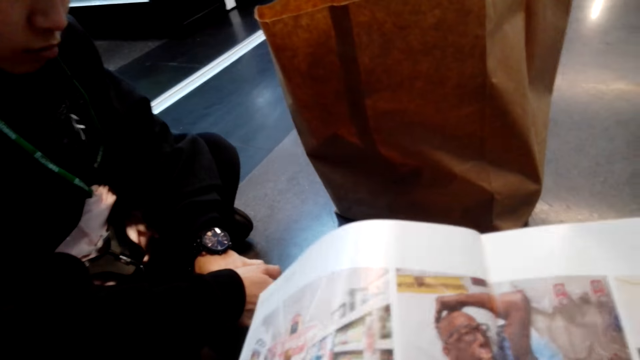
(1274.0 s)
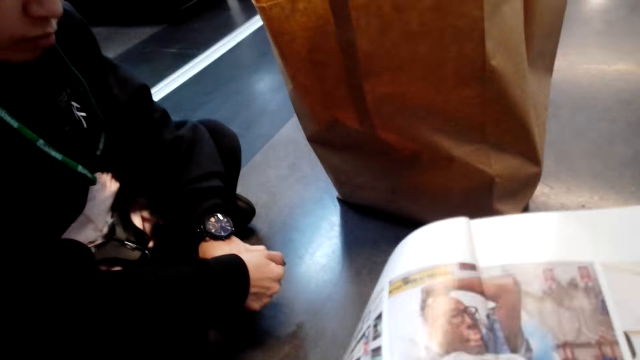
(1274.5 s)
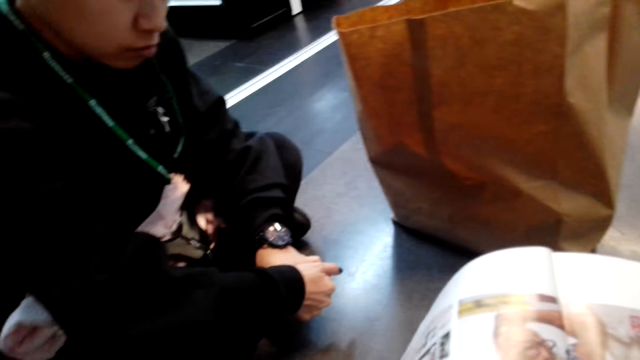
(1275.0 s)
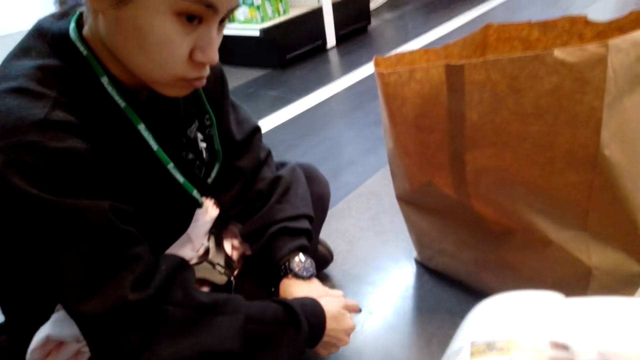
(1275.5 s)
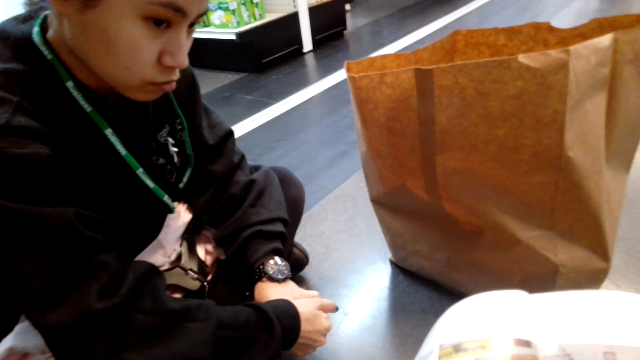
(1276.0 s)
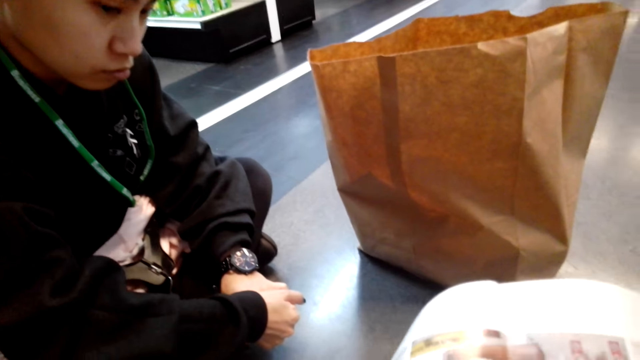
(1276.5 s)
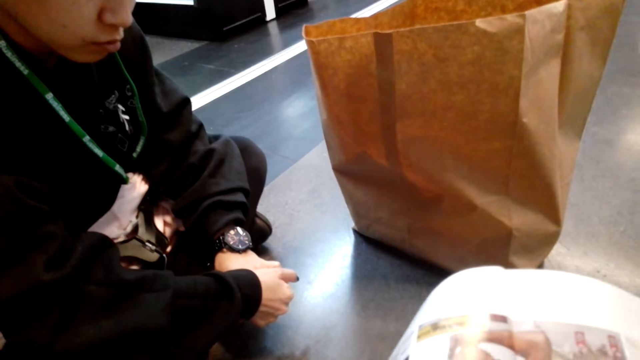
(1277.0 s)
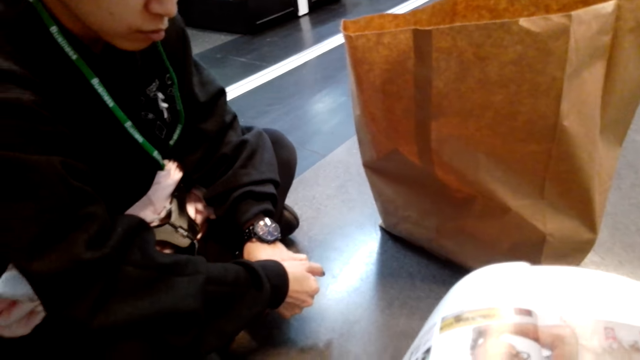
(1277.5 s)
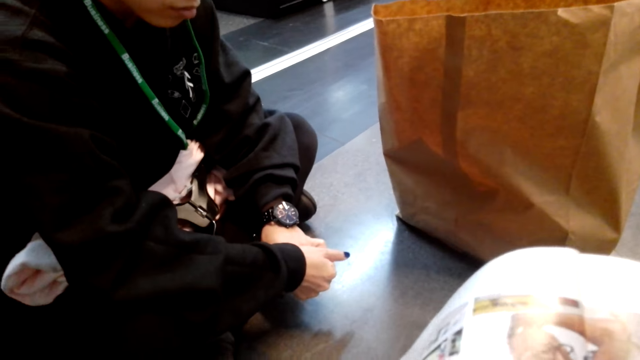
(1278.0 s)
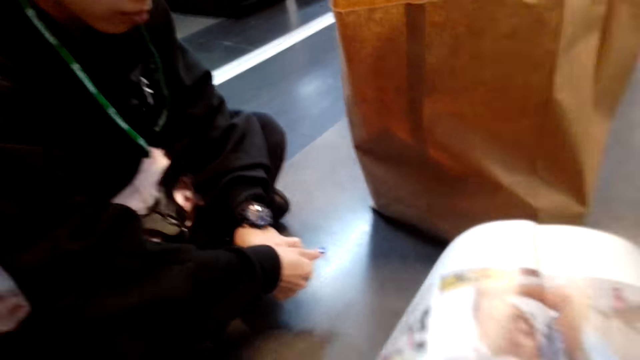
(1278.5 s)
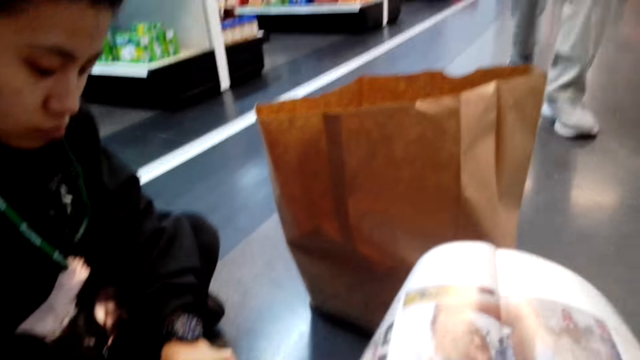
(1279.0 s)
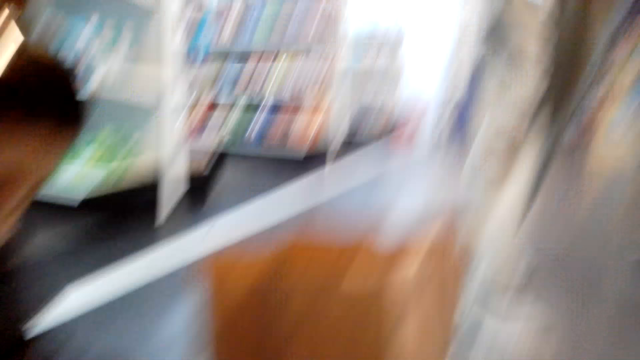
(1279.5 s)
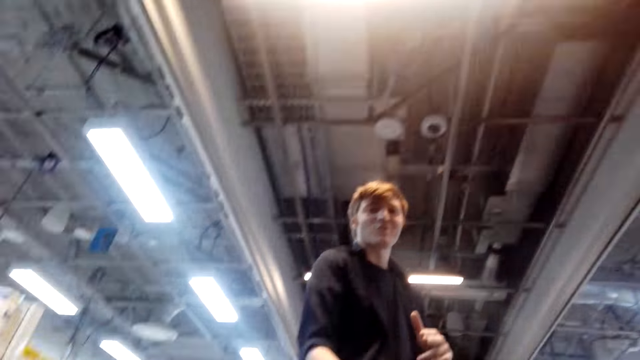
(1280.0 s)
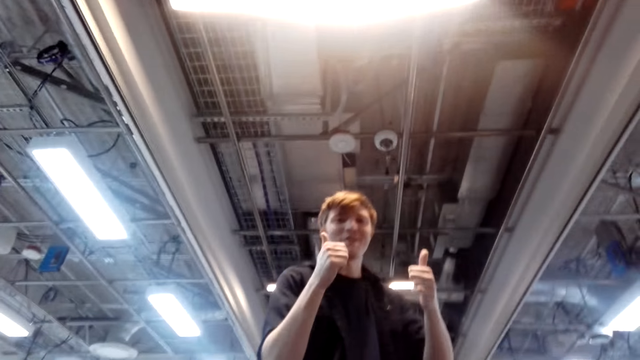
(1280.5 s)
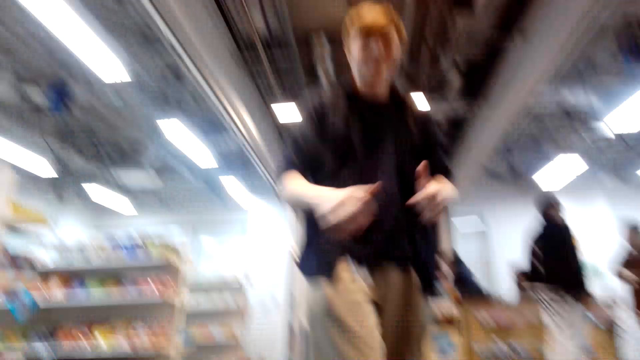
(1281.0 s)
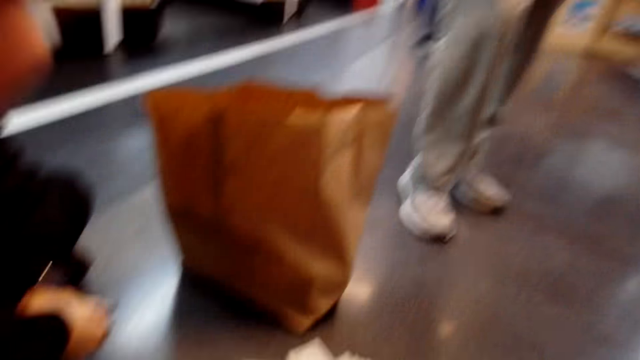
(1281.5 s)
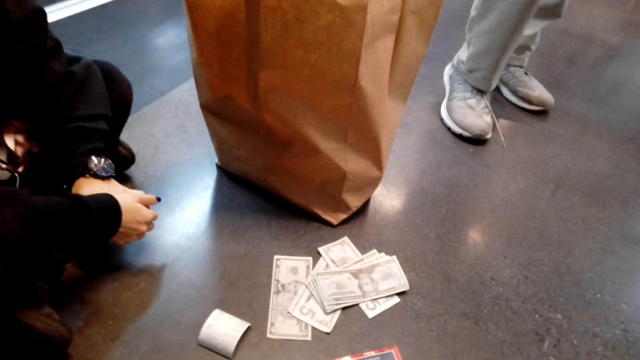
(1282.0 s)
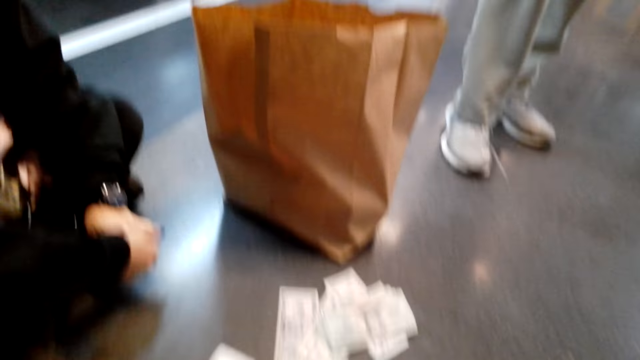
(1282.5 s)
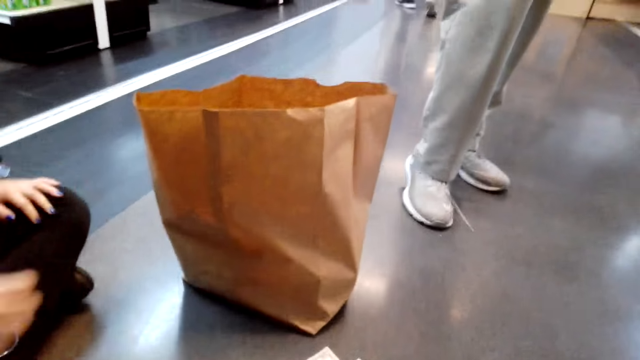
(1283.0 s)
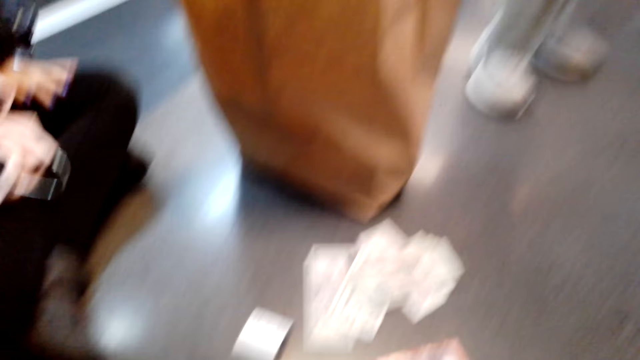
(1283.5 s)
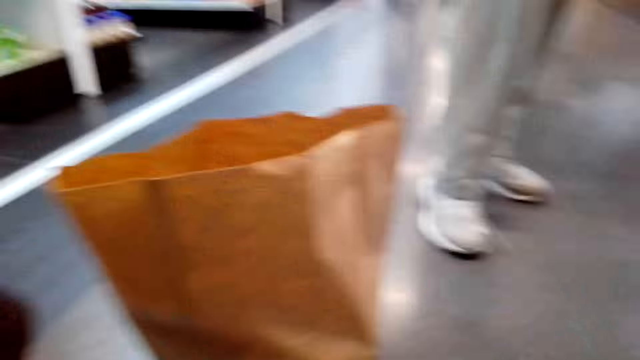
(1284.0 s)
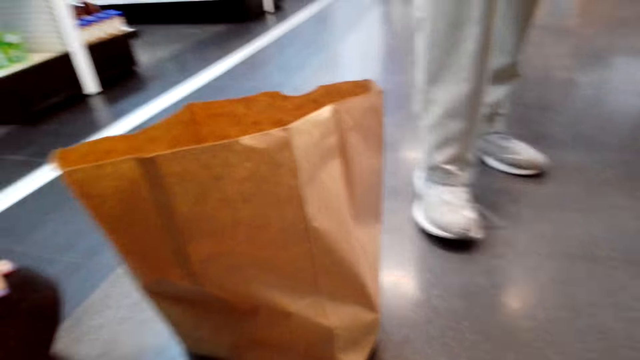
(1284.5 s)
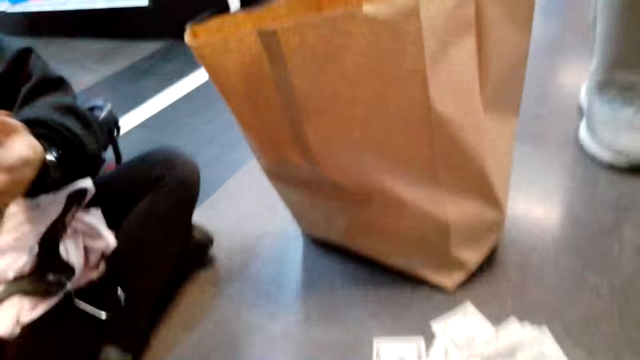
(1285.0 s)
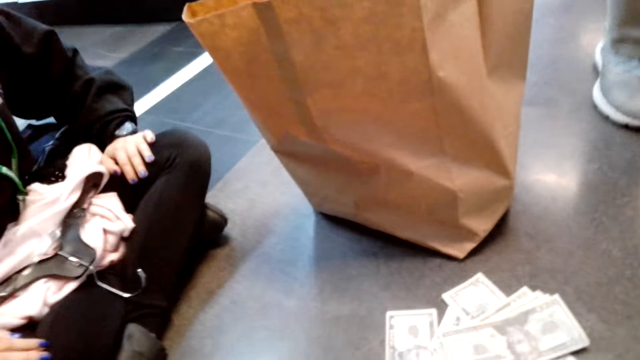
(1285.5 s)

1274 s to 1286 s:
A girl sits on the floor. The camera wearer holds a book with both hands and looks at a man. The man waves his hands in the store. The man puts thumbs up and puts his hand down. A woman puts her hands on the thighs.

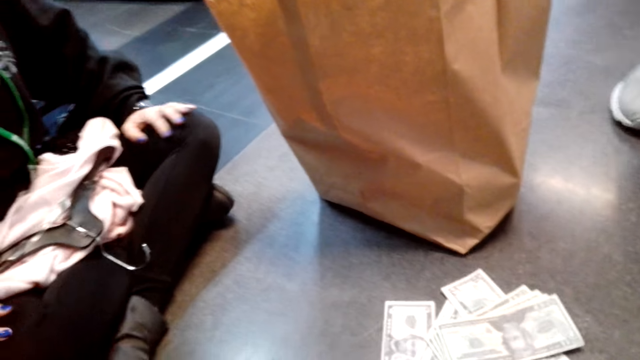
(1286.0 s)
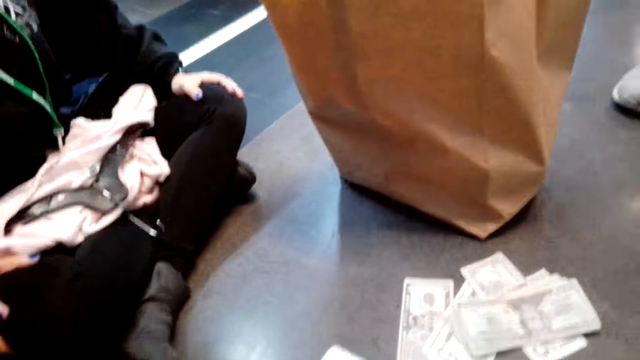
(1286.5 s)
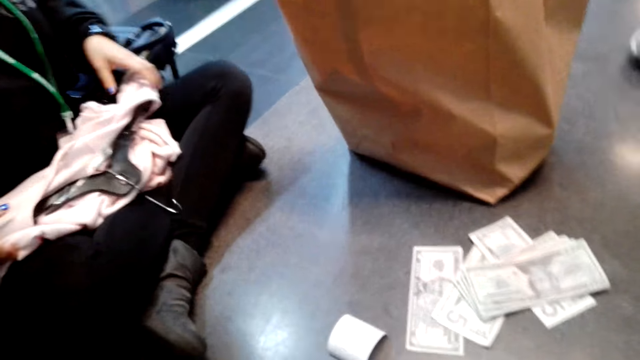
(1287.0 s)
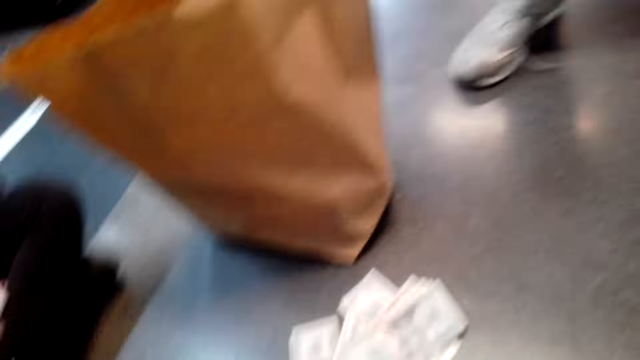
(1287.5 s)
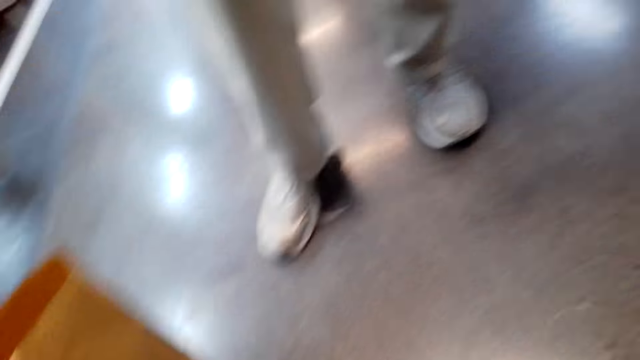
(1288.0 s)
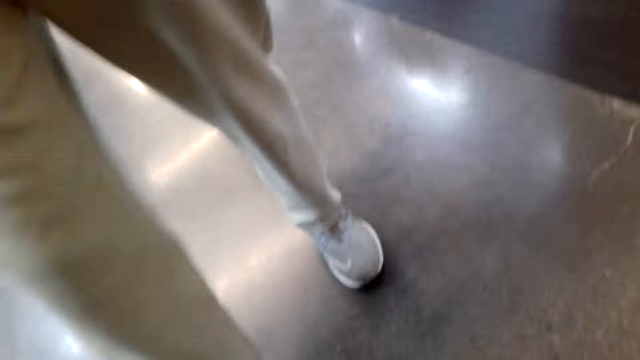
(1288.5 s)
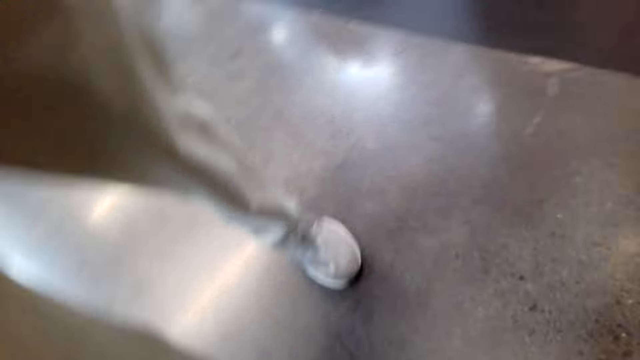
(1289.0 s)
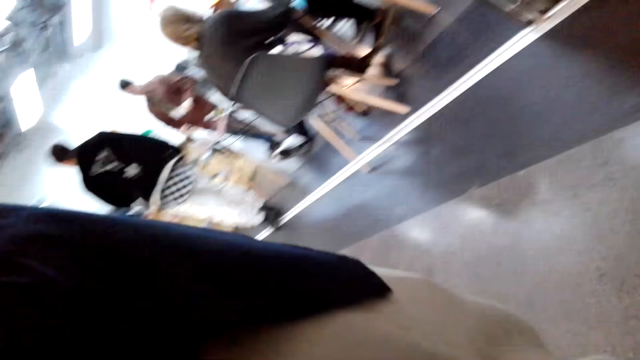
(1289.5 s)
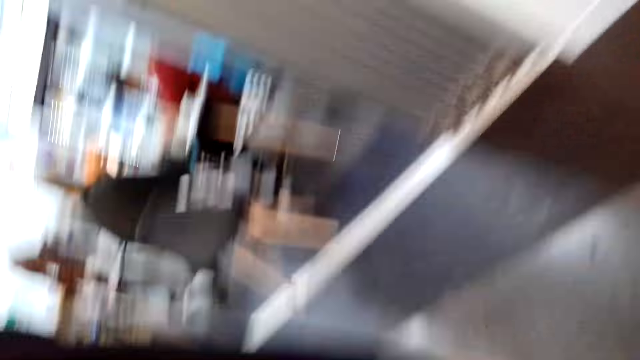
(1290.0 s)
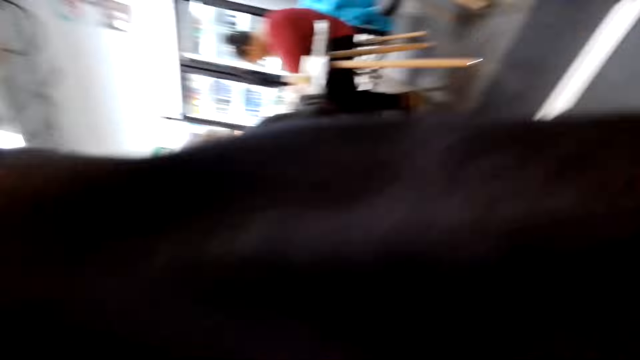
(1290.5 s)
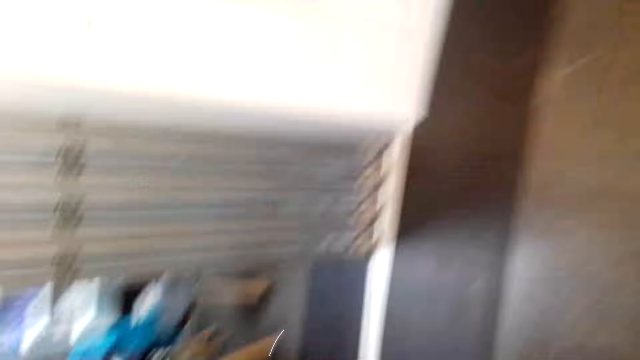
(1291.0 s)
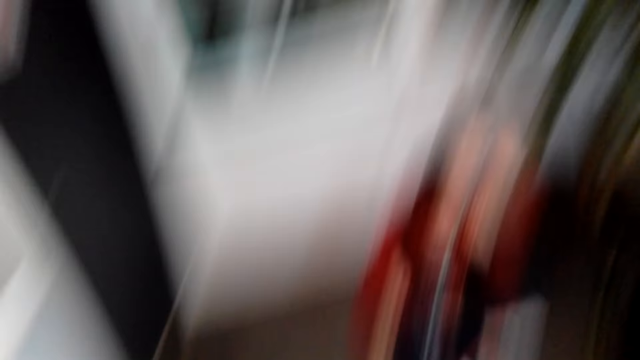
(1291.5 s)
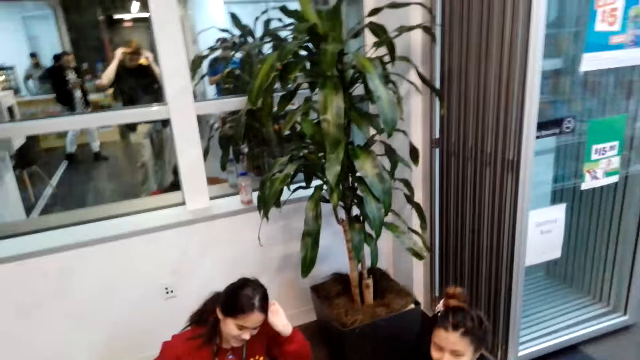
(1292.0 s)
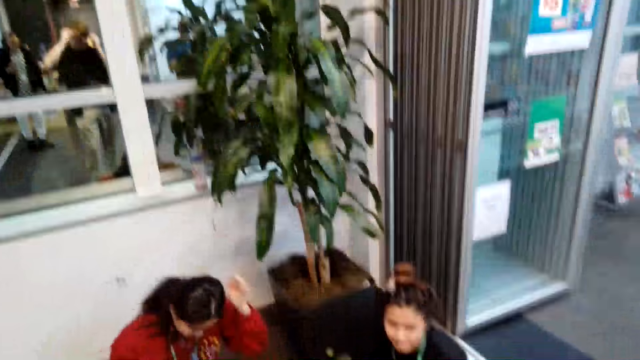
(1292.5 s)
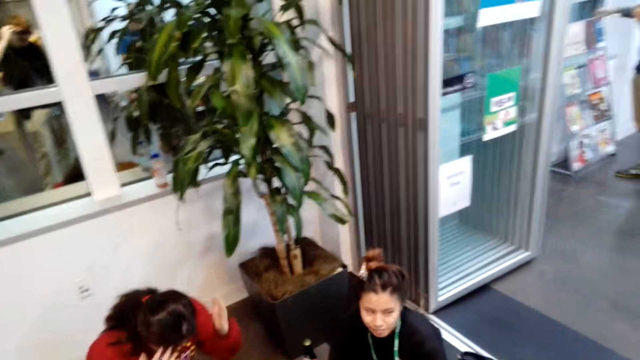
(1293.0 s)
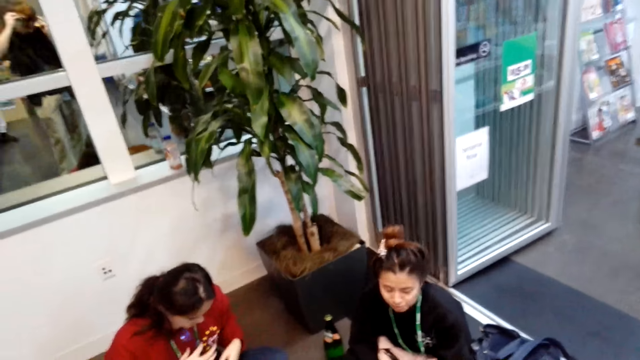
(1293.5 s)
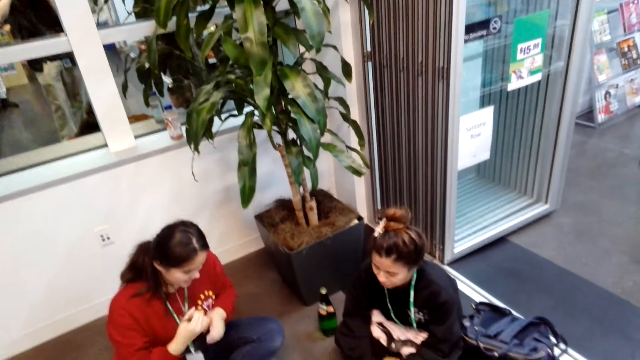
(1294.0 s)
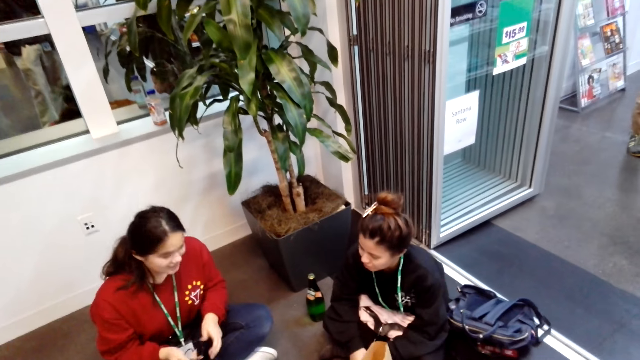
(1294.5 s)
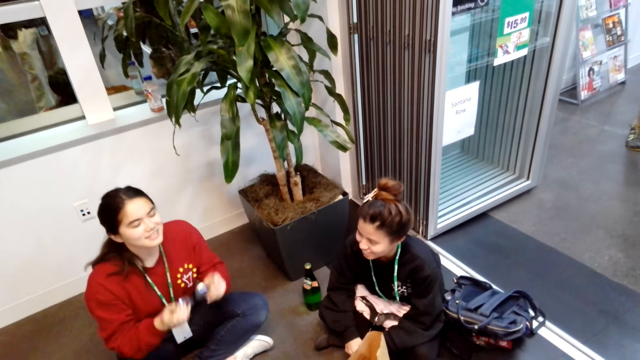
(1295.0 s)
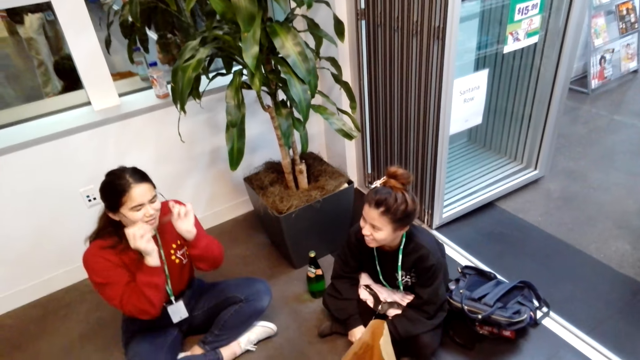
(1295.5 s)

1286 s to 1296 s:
A girl sits on the floor. A woman touches the top. A man stands in the store. The camera wearer stands up. The camera wearer and the girl sit on the floor. She touches her hair with both hands. She holds her glasses with both hands.
